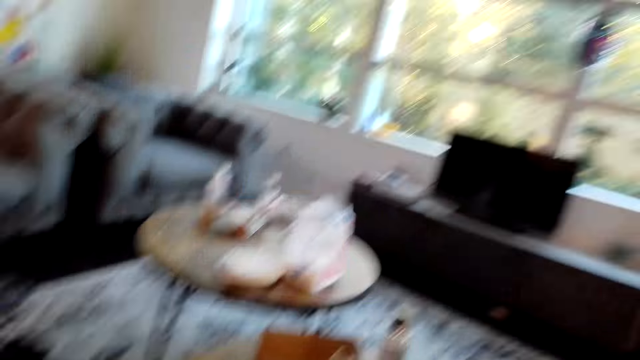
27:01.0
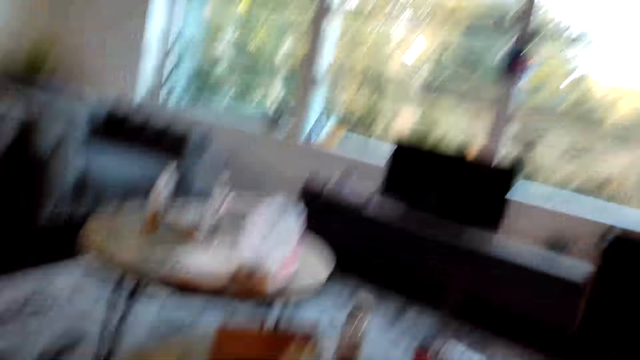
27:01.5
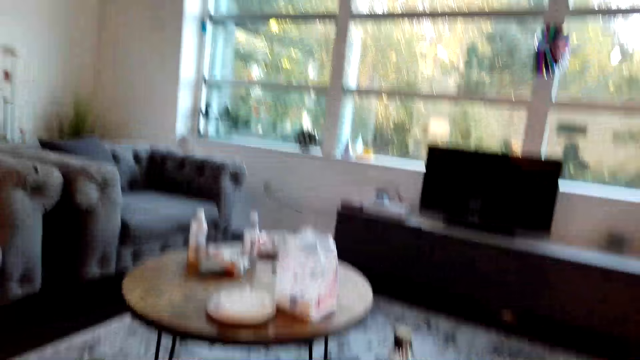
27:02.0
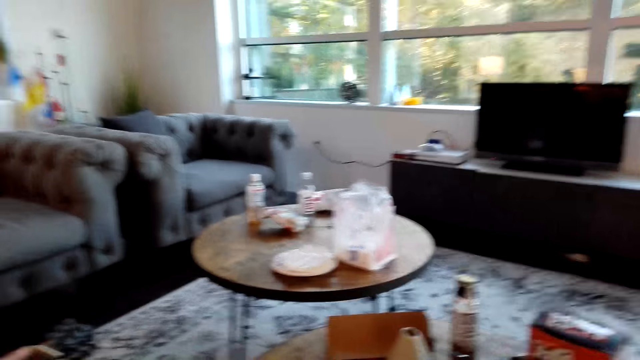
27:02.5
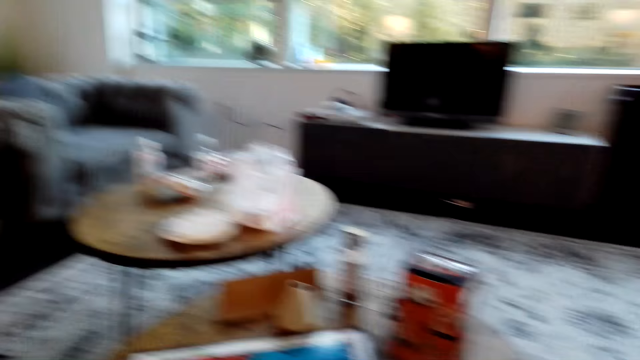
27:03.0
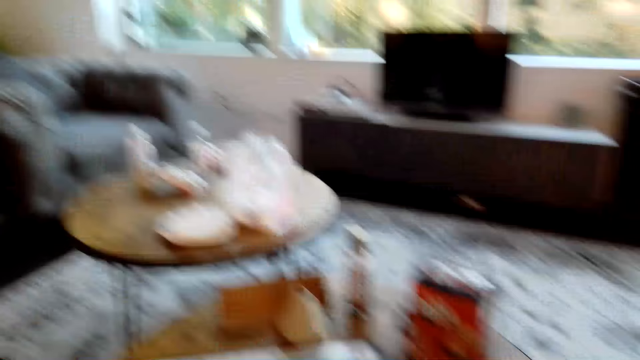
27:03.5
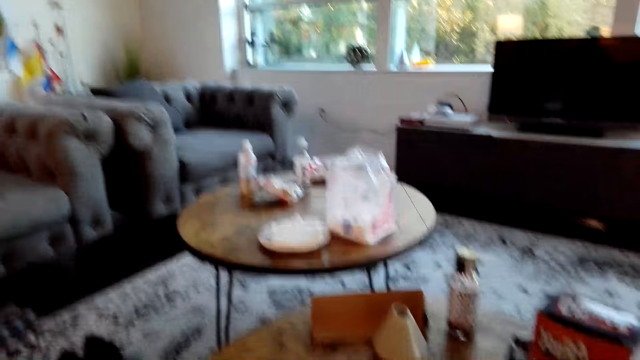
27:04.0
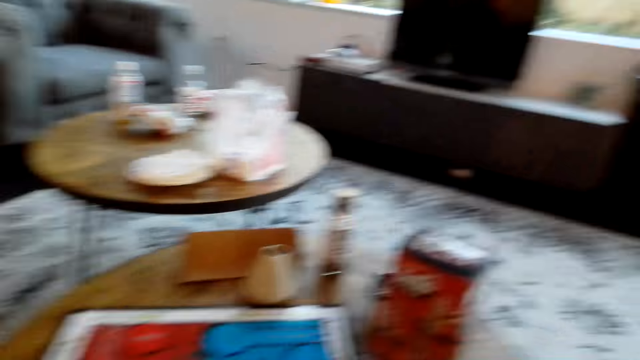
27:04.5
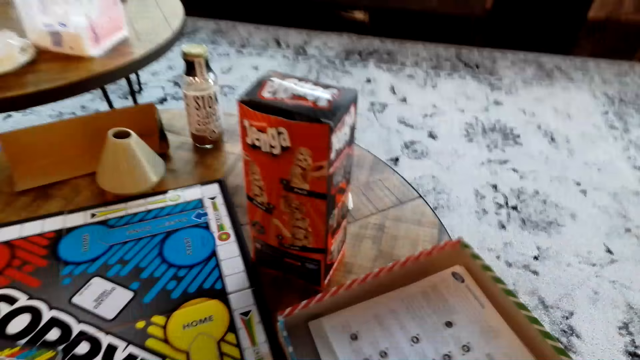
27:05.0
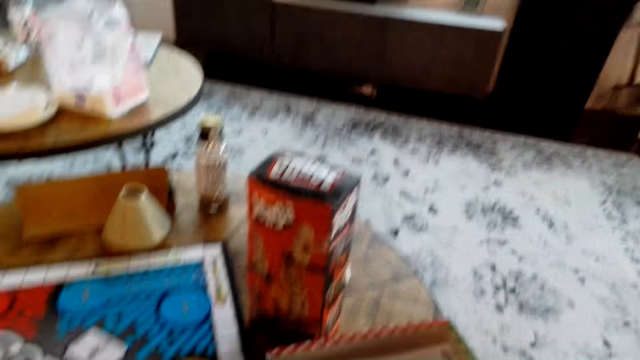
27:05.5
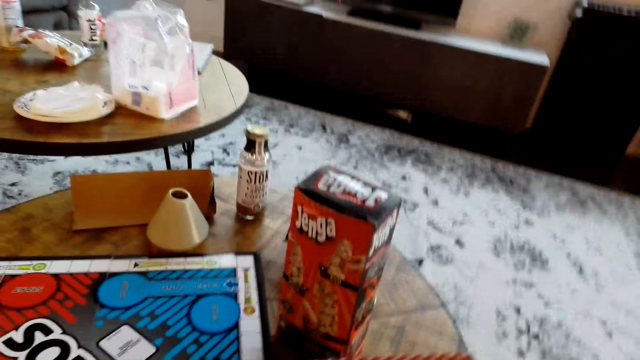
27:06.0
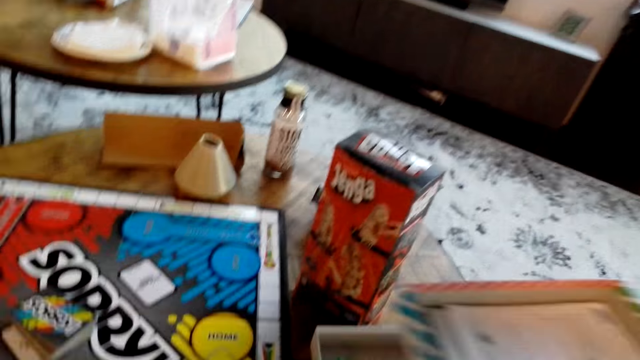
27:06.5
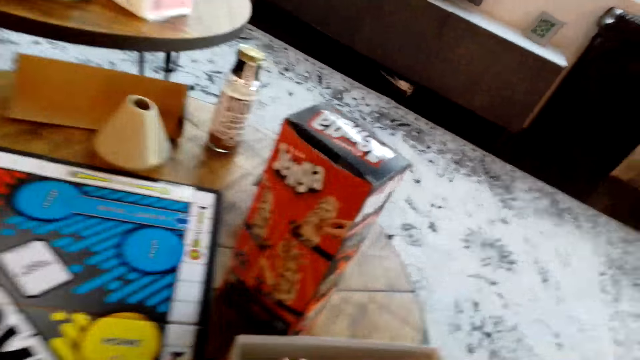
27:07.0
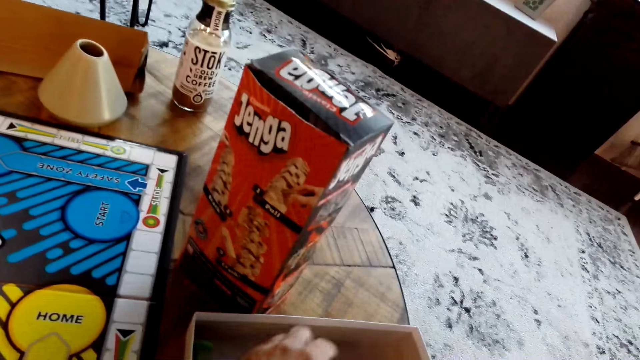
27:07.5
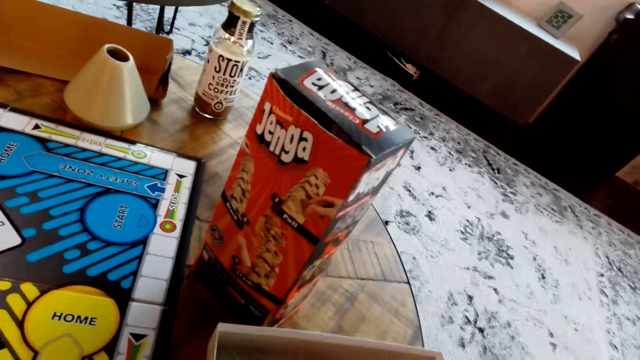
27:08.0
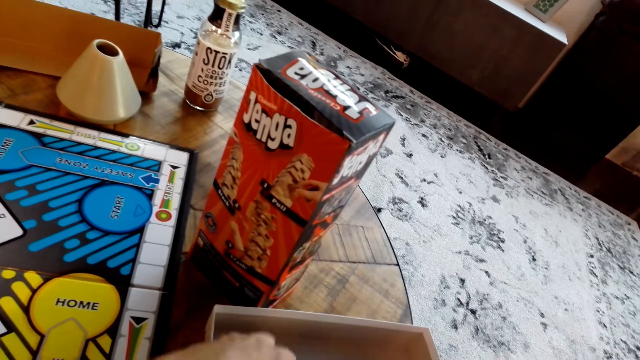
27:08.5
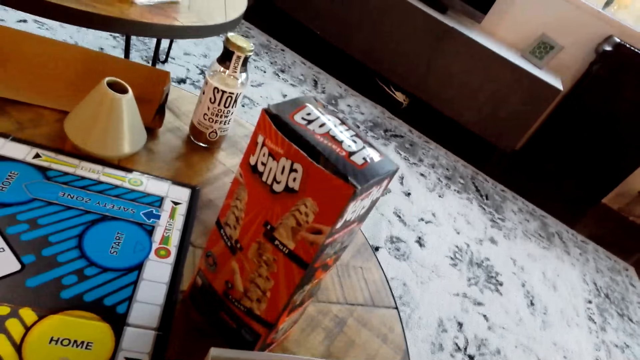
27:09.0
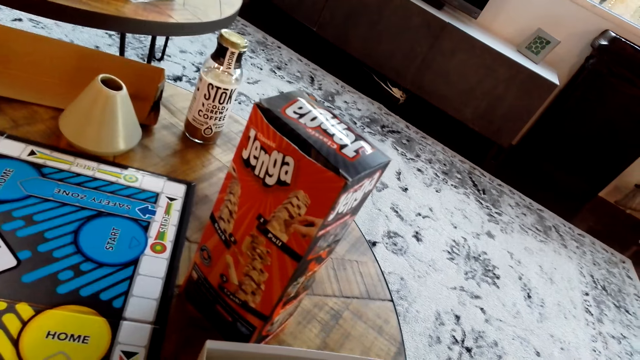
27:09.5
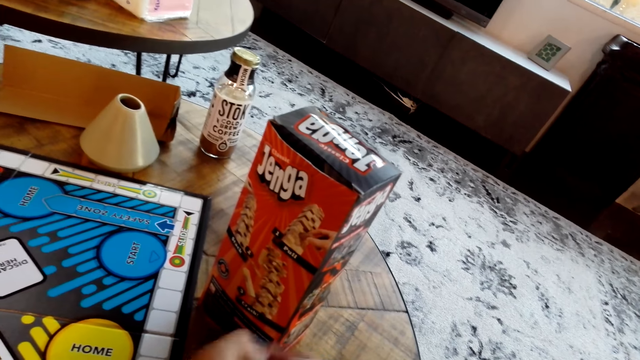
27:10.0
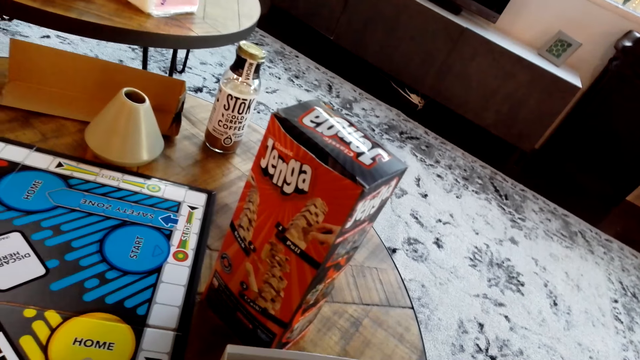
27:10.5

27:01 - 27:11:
A man holds a guitar. The man holds the guitar again. The camera wearer looks around. They pick up a box lid. They pick up the boxes. They pick up something in a box.

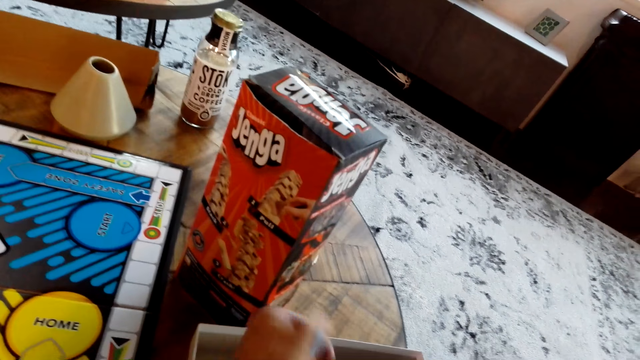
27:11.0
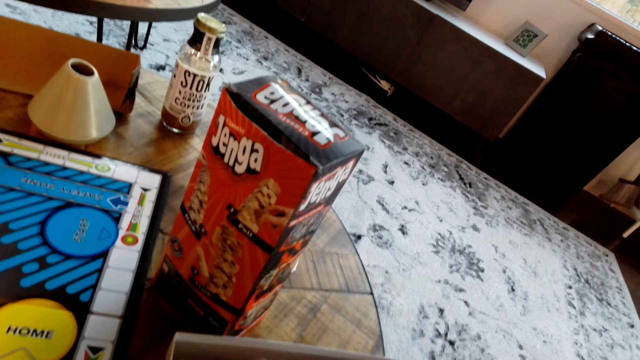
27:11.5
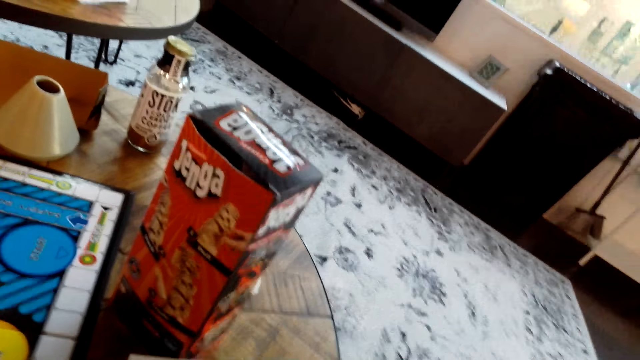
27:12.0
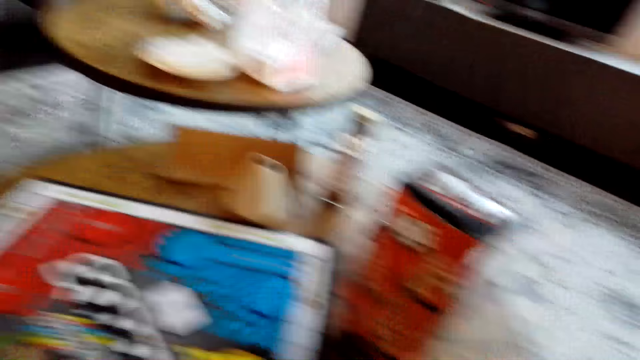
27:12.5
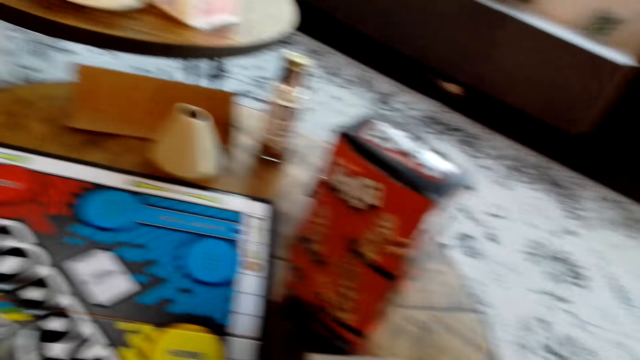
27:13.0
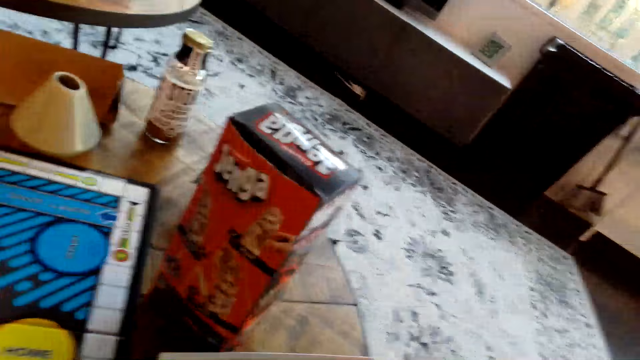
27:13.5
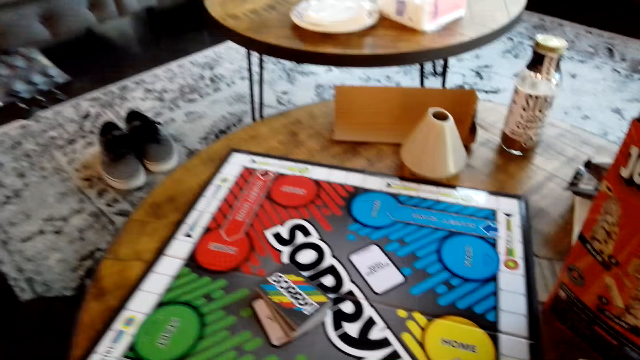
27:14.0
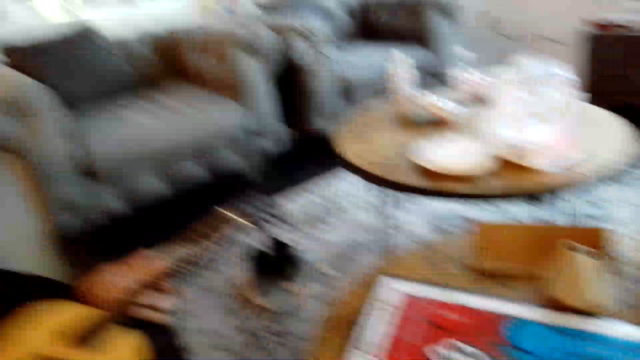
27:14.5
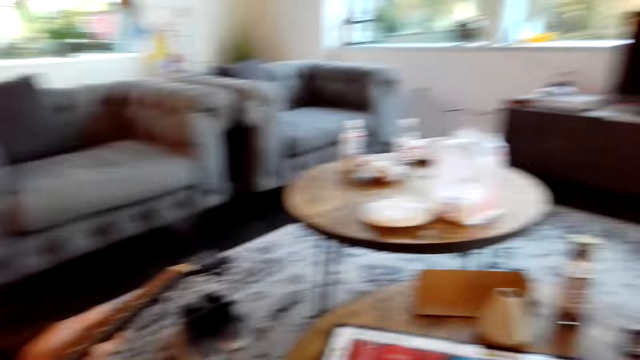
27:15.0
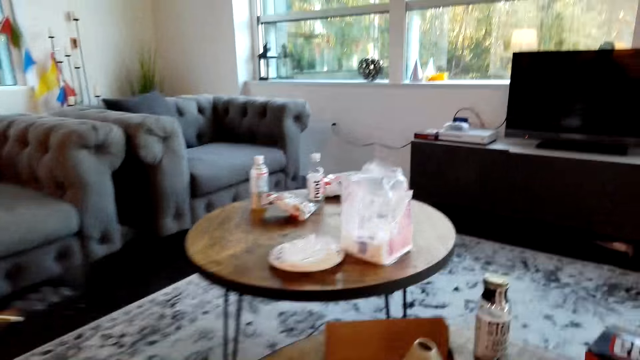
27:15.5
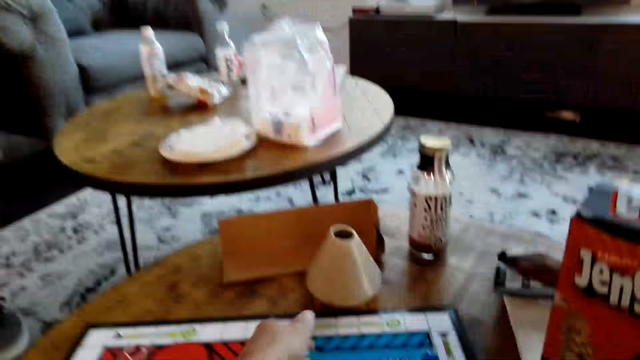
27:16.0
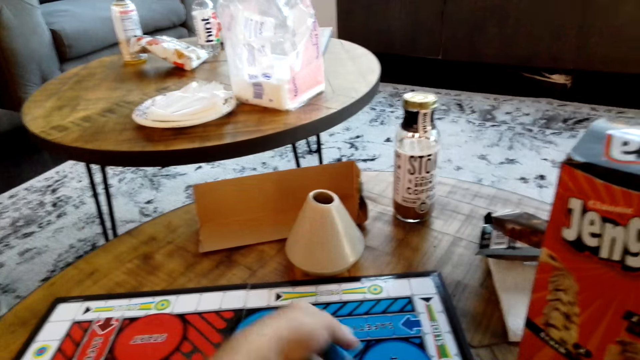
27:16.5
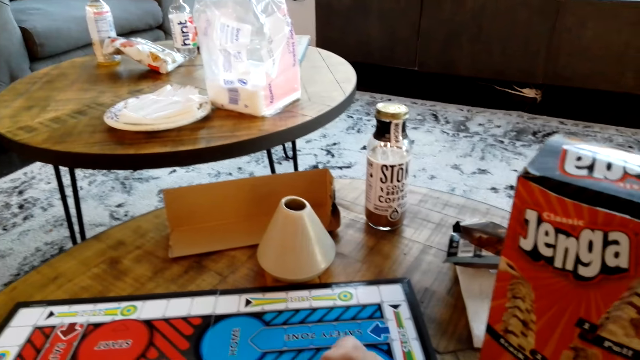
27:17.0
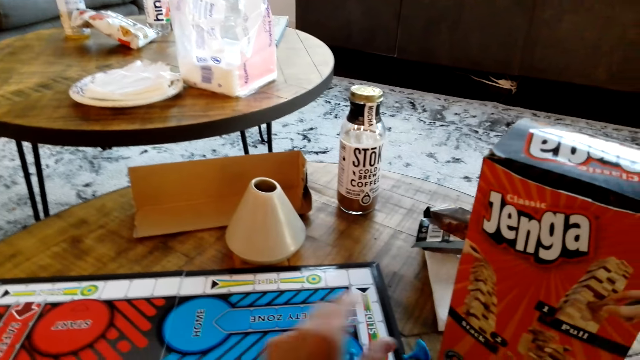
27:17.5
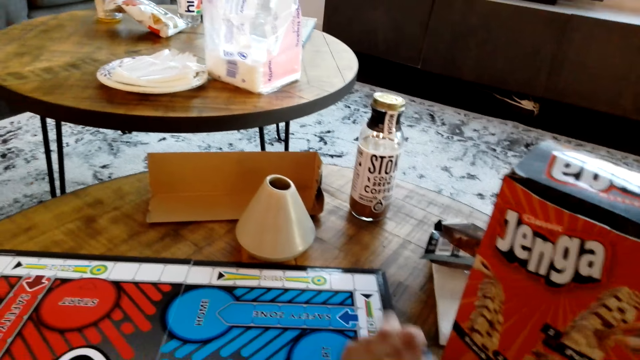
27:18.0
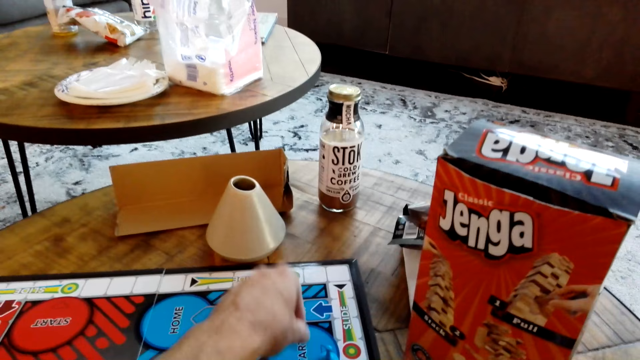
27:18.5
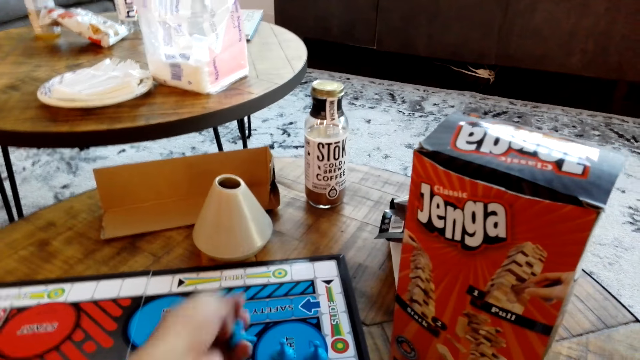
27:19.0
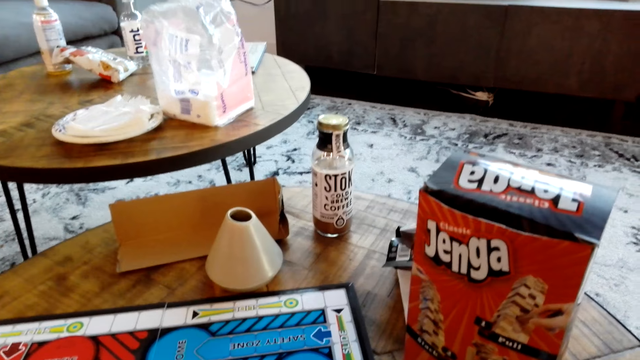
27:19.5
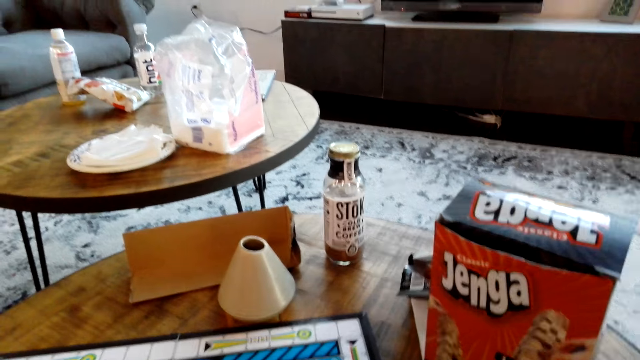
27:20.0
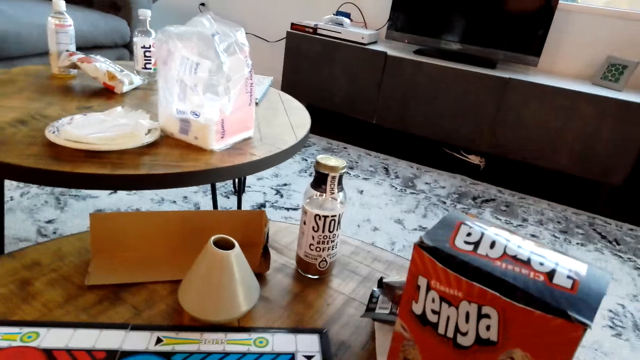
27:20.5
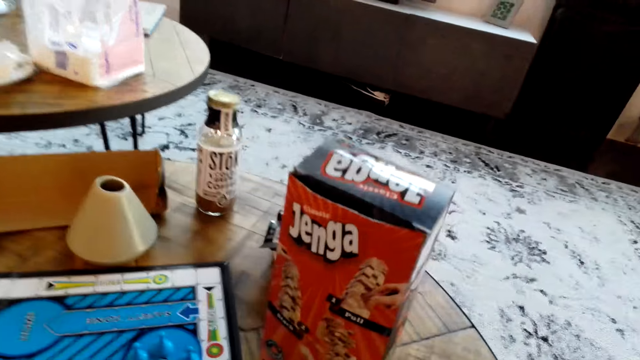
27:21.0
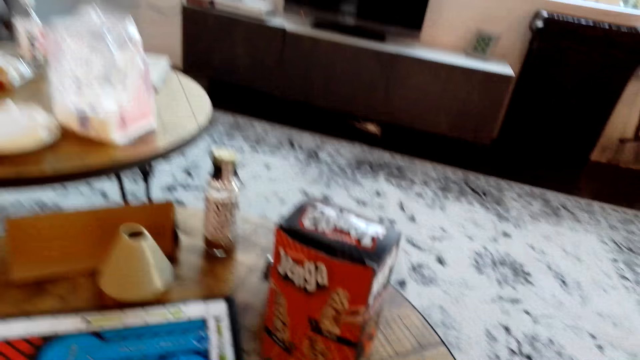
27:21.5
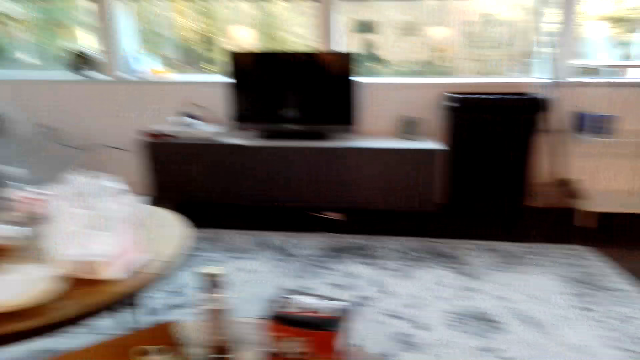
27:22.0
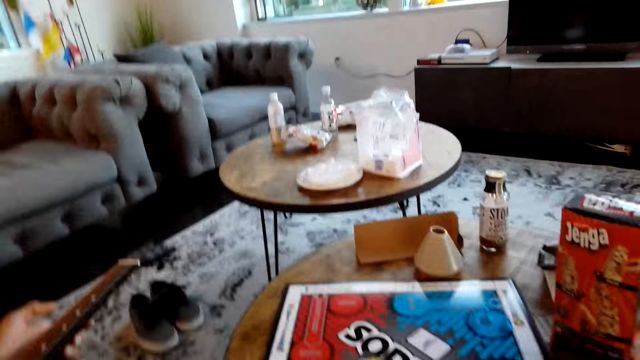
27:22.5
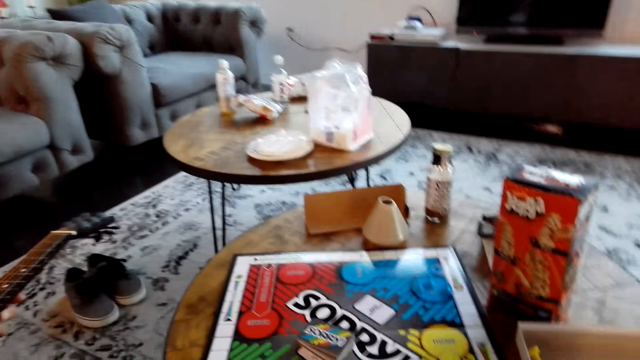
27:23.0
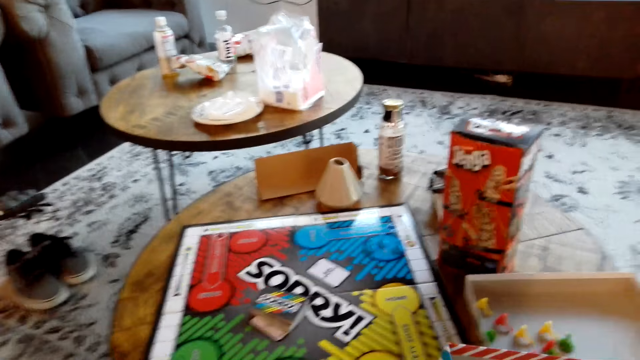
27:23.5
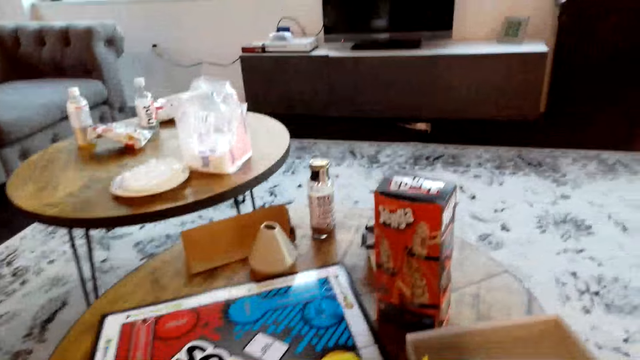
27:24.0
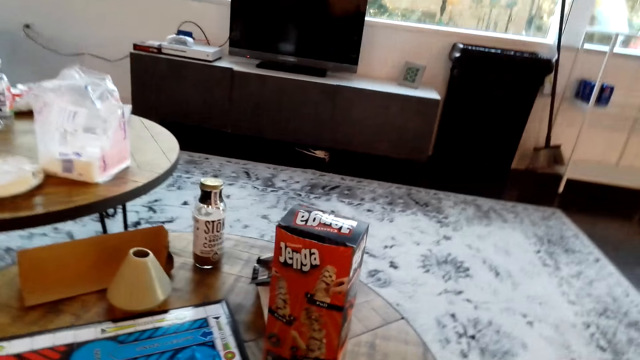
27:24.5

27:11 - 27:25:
The camera wearer picks something in the box. They look around. A man holds a guitar. Another man holds a guitar. The camera wearer puts chess pieces on a chess board. They pick something on the table, put something on the paper, and look around. A man holds a guitar.
